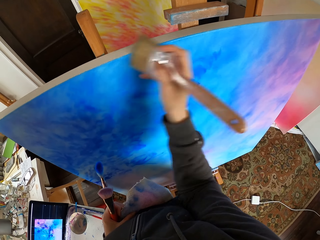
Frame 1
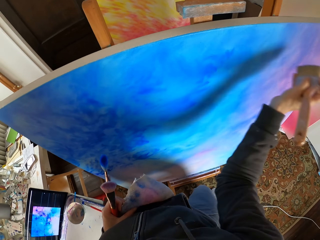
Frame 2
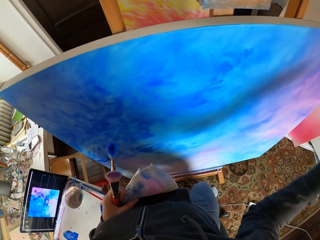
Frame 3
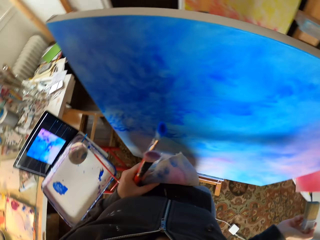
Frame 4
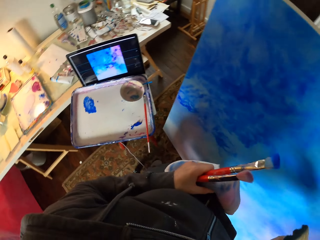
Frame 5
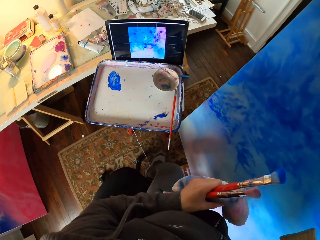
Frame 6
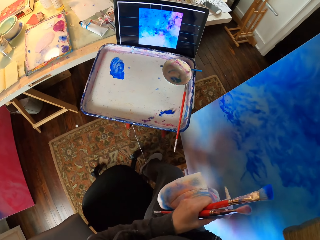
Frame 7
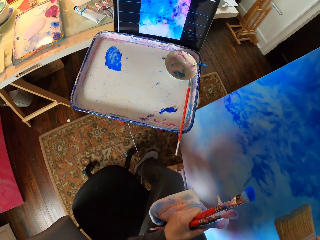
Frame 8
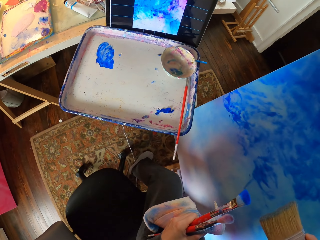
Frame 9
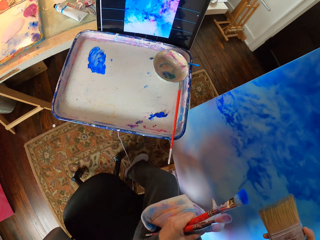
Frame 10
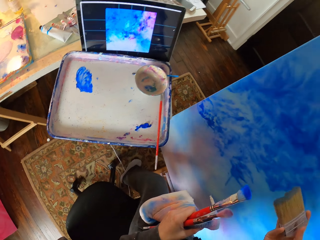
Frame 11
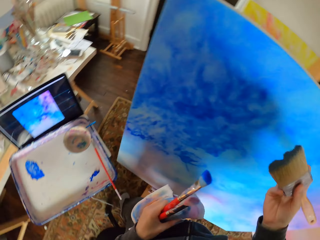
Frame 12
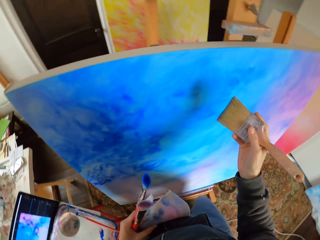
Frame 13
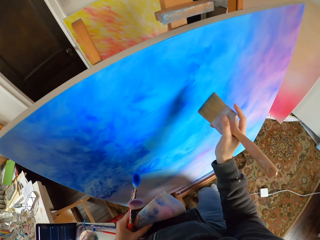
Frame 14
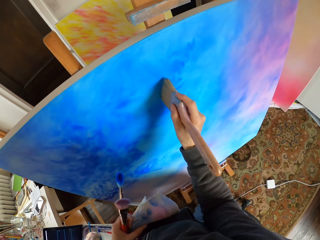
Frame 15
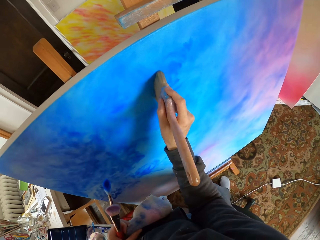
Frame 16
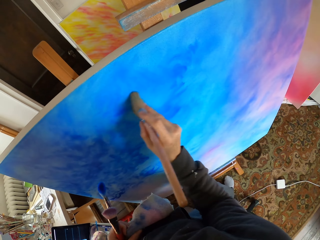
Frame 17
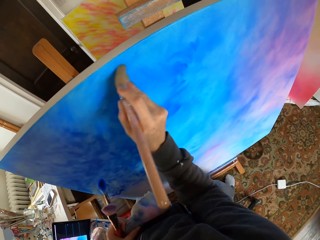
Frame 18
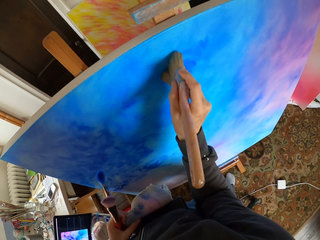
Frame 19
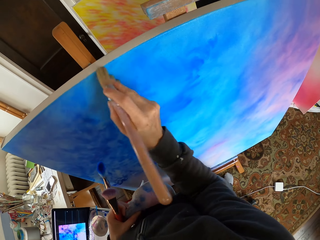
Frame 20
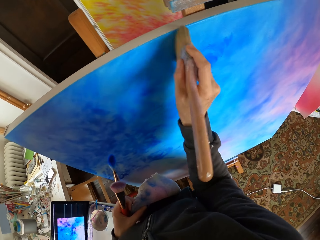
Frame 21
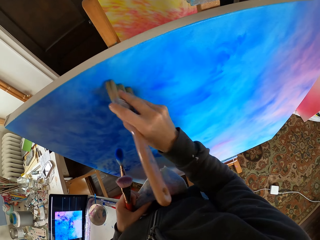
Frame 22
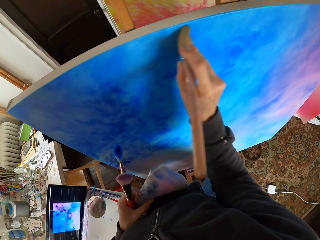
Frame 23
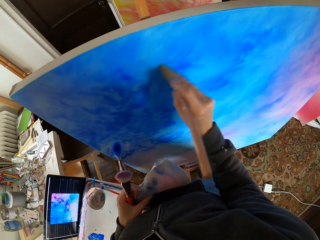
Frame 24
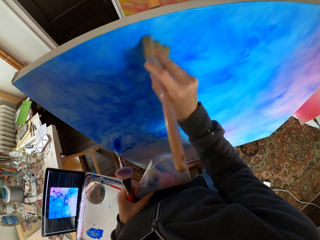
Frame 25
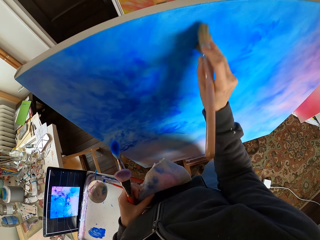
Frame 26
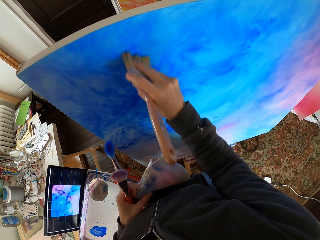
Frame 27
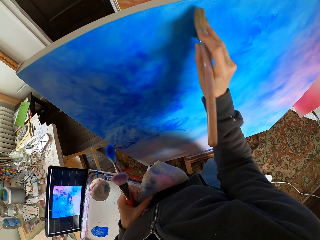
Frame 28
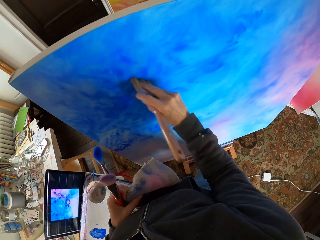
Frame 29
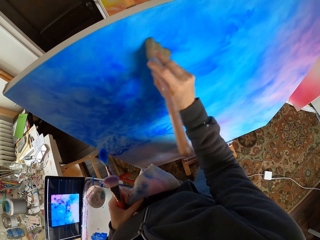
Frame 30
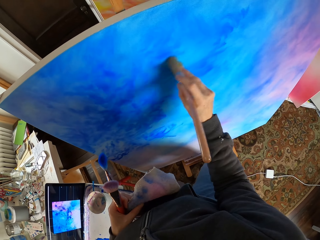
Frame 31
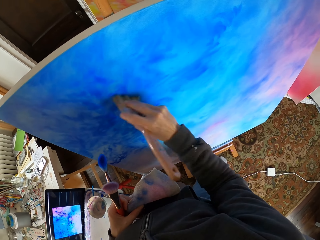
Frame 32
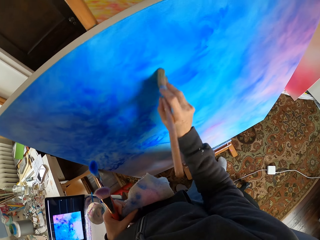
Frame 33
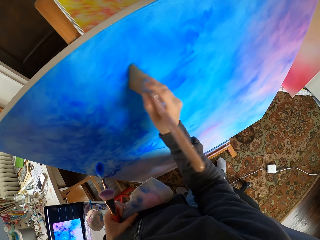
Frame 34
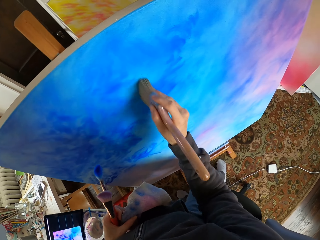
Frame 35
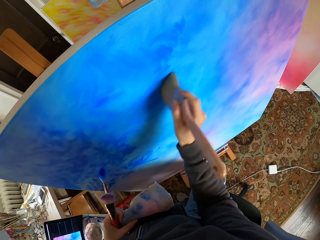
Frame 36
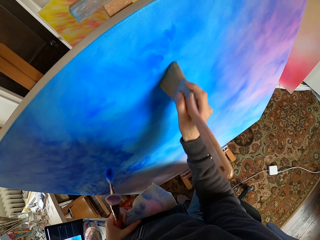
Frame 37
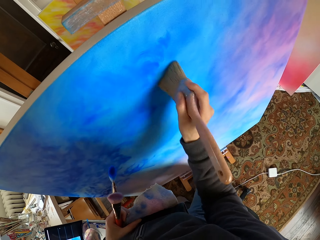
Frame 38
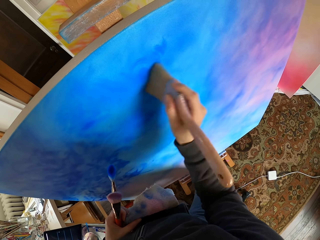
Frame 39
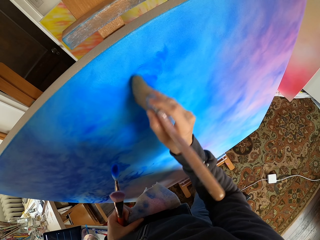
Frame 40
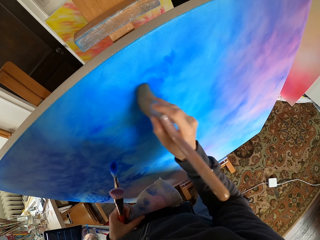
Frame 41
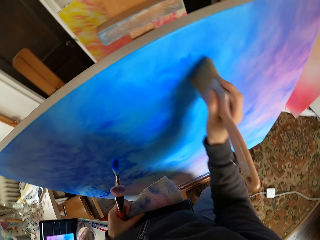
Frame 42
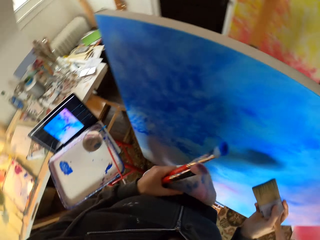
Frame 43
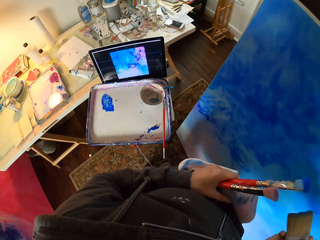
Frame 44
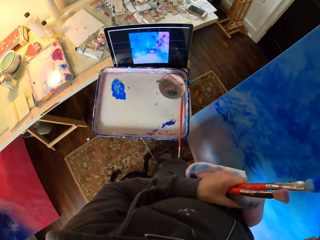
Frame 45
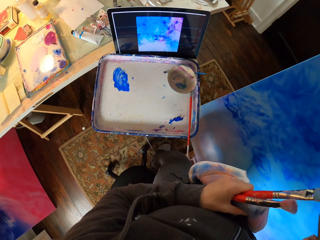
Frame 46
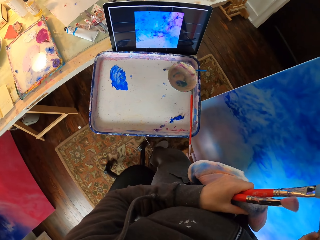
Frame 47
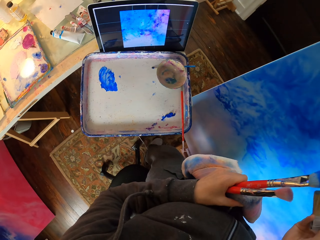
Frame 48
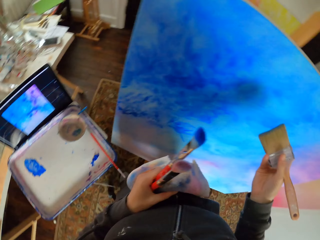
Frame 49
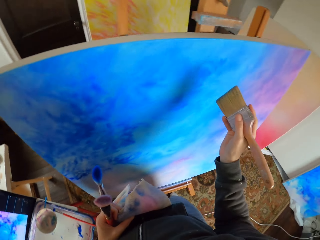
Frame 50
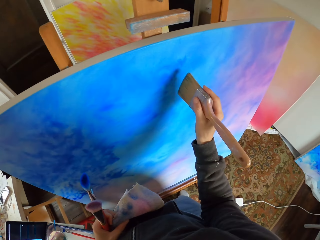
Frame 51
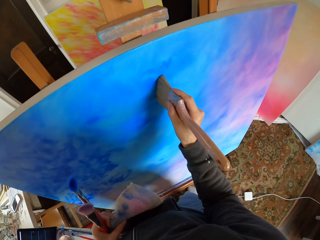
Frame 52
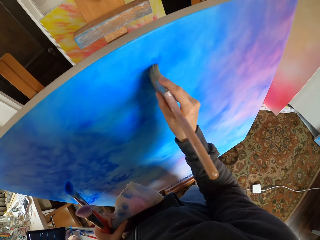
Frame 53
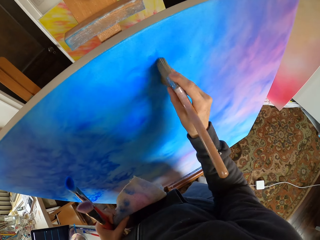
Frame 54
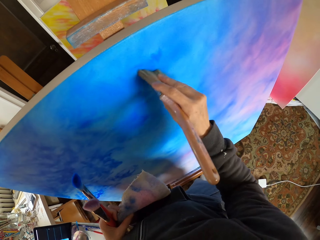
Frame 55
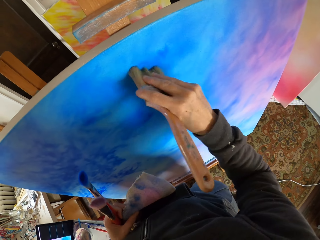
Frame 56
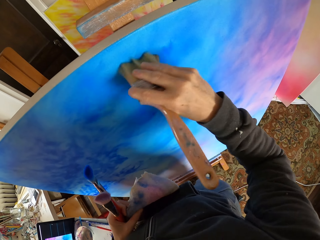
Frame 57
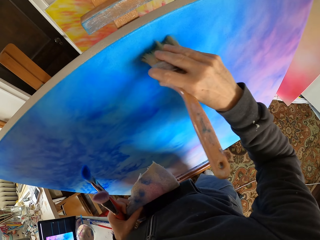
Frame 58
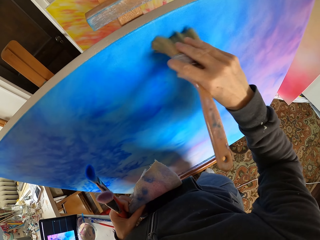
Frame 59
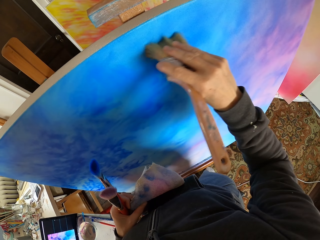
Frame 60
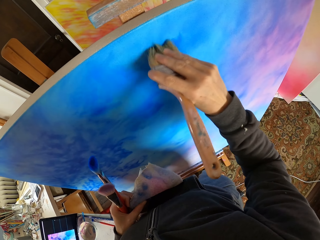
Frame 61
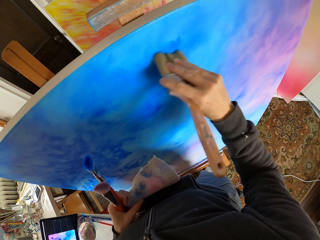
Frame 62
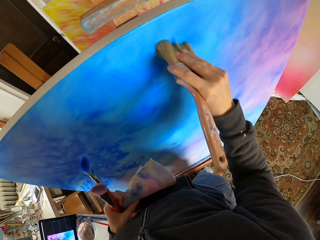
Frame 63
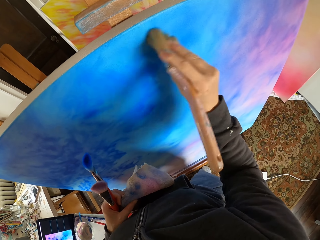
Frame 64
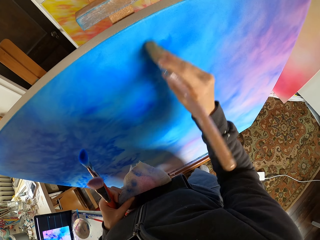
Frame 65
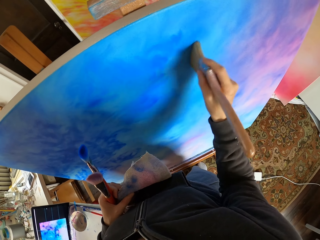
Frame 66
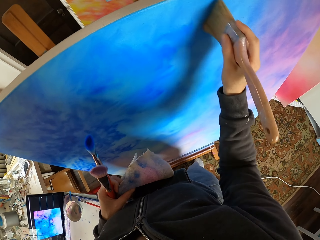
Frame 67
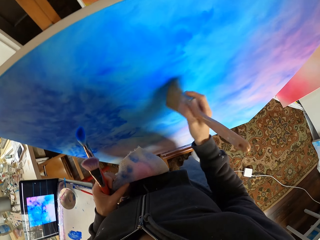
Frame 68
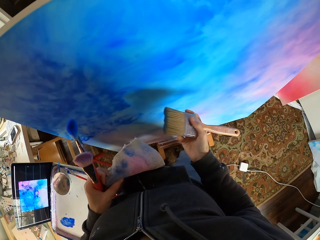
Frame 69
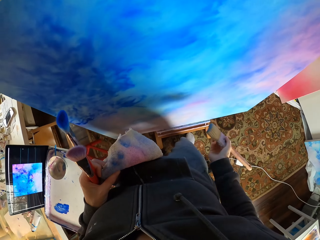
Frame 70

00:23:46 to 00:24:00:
The camera wearer looks at the screen. They dry brush the art with a brush. They look at the screen. They dry brush the art with the brush.

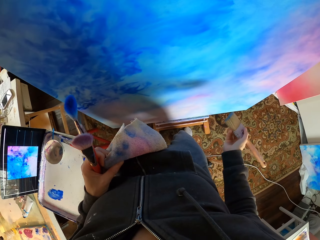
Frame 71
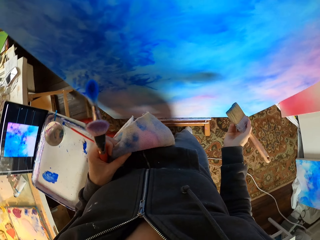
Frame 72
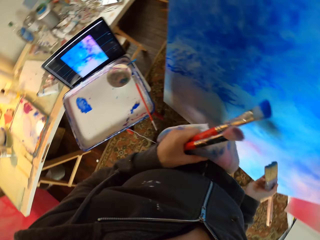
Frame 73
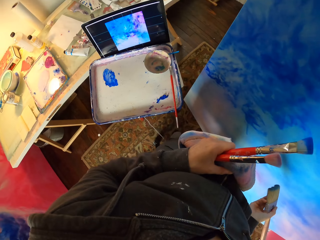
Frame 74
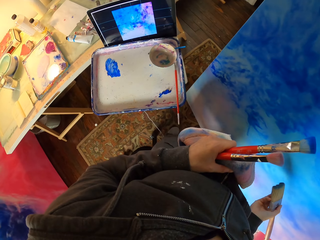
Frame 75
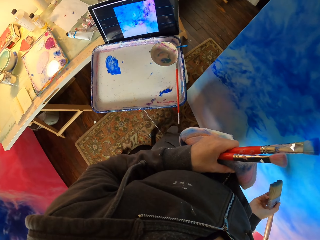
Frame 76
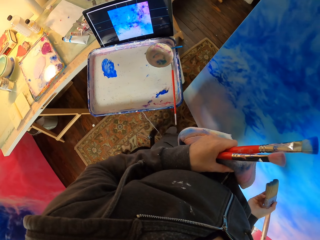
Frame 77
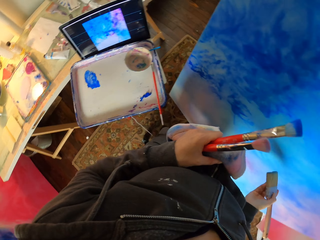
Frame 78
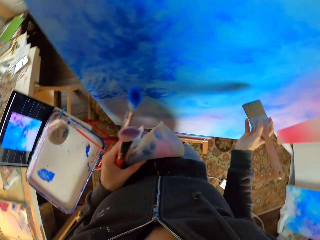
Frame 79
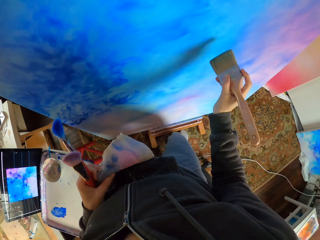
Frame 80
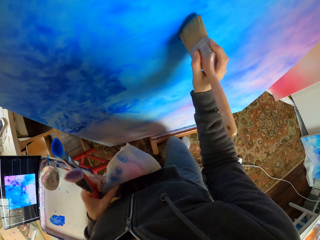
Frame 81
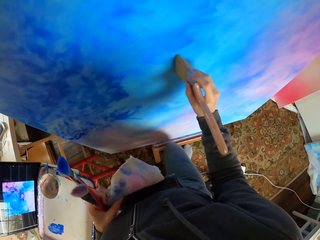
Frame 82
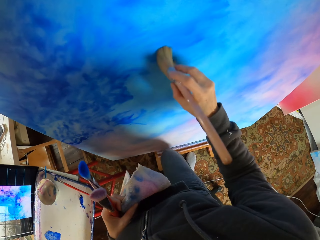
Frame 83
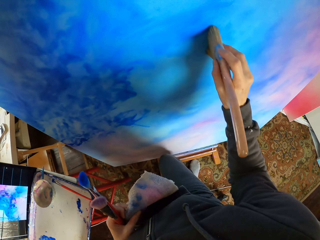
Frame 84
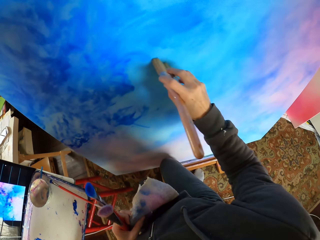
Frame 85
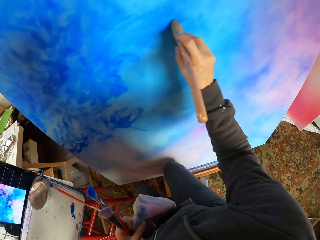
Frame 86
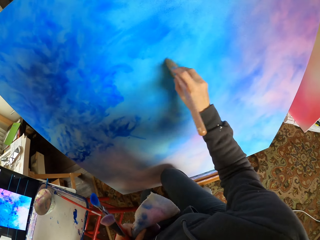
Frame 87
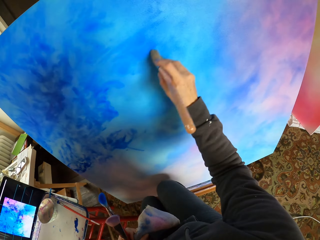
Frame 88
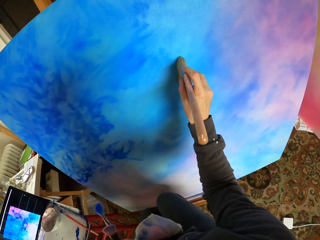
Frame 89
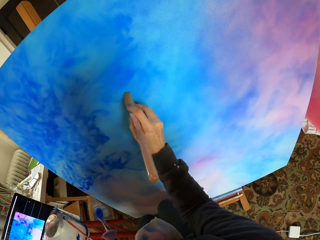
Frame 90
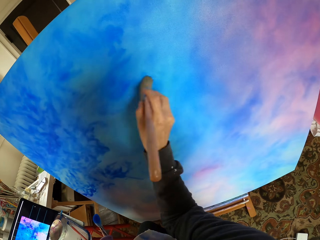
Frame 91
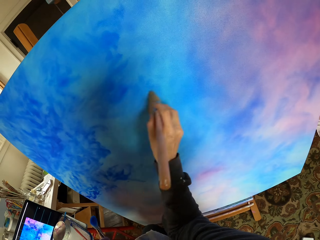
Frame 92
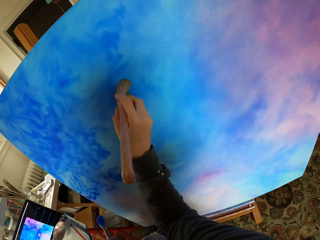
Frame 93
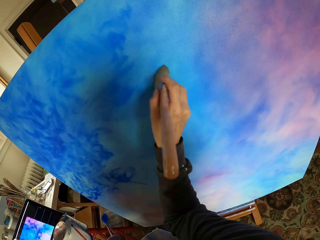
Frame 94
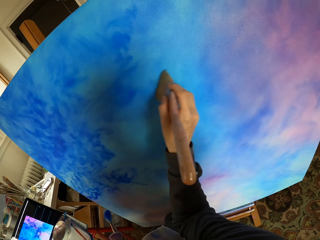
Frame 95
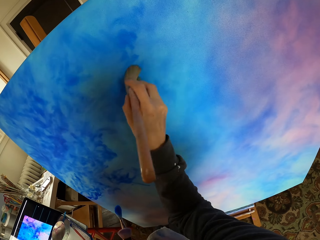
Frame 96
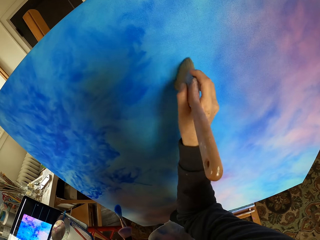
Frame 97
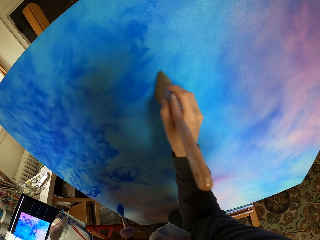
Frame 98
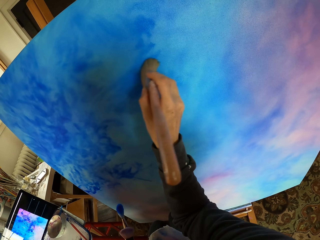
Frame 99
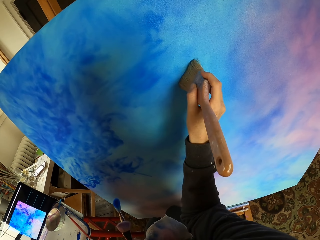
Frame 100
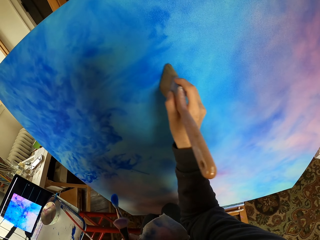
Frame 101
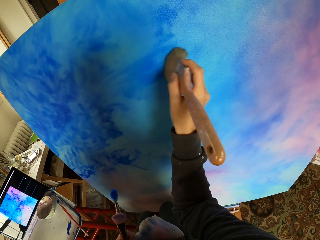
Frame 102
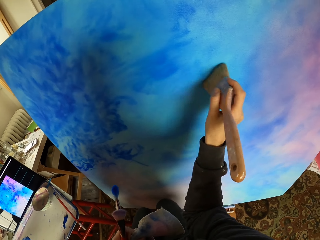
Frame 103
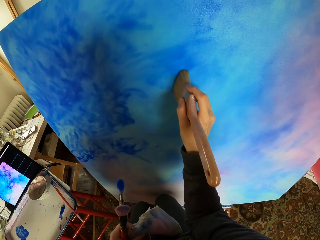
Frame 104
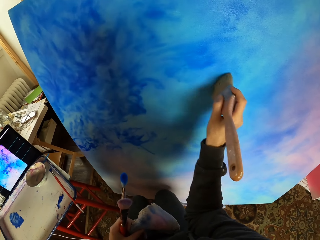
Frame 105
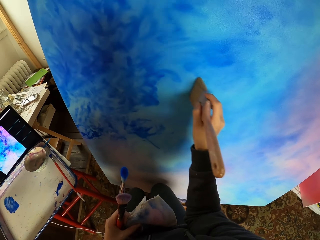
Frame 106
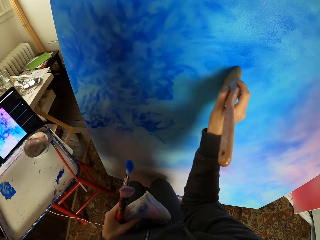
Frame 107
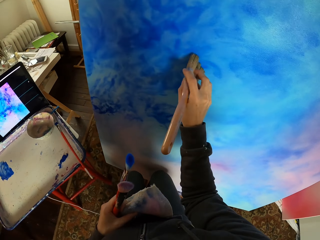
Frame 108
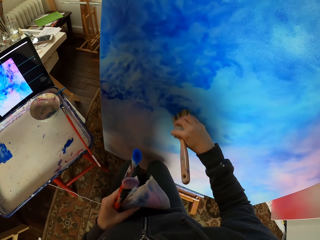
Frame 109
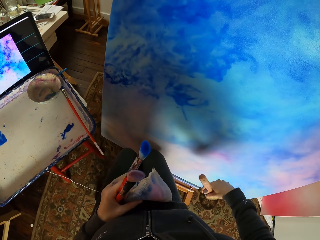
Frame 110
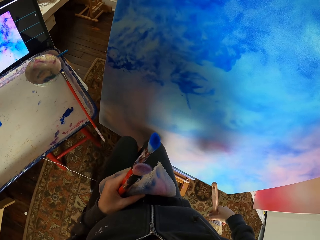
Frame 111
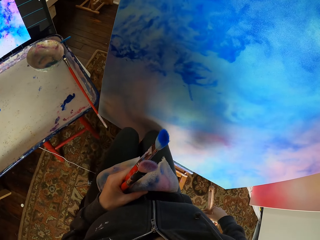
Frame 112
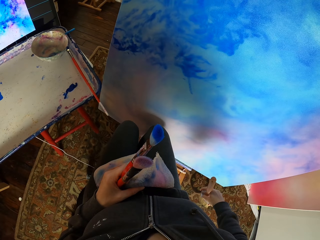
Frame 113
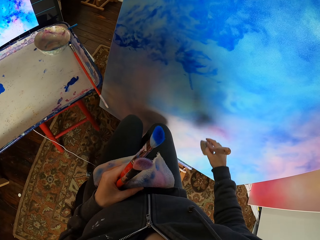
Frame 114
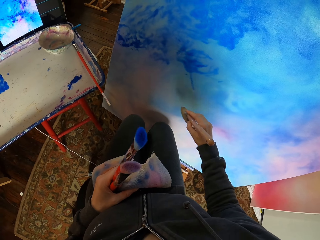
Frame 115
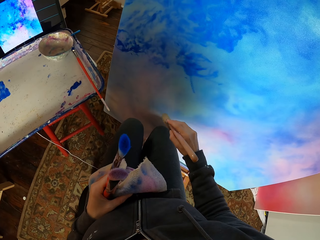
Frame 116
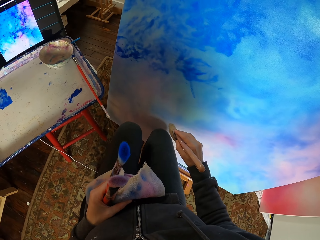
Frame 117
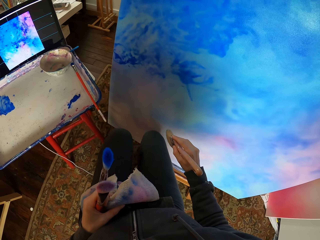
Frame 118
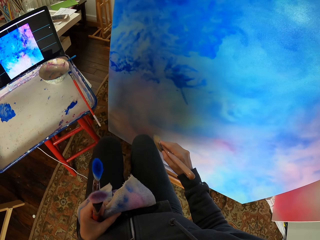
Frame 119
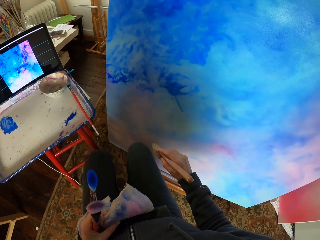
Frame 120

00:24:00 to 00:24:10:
The camera wearer looks at the screen. They dry brush the art with the brush. They look at the art.
